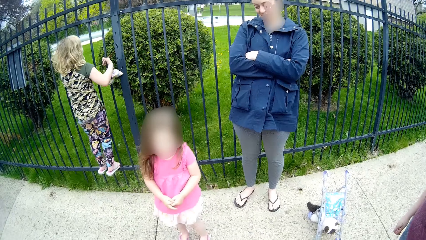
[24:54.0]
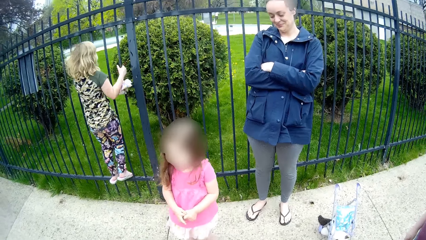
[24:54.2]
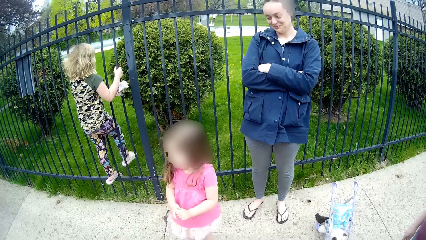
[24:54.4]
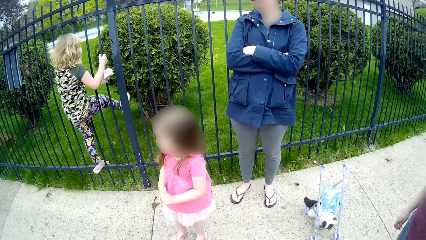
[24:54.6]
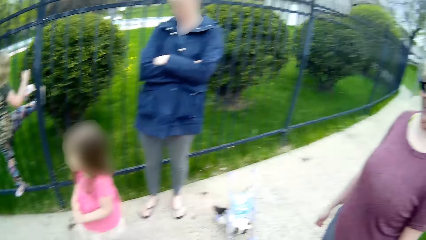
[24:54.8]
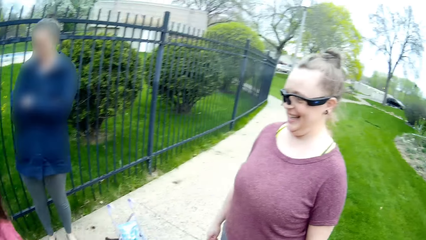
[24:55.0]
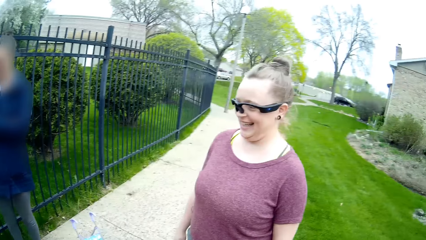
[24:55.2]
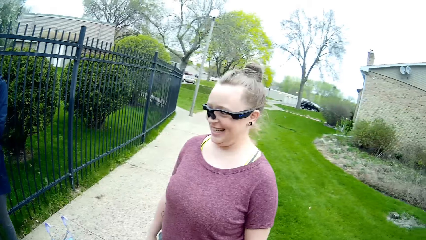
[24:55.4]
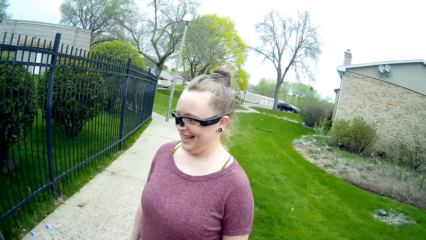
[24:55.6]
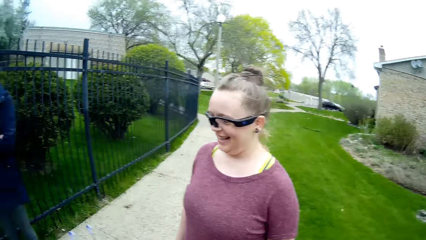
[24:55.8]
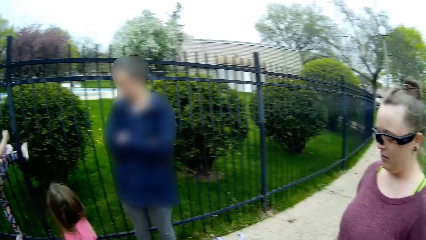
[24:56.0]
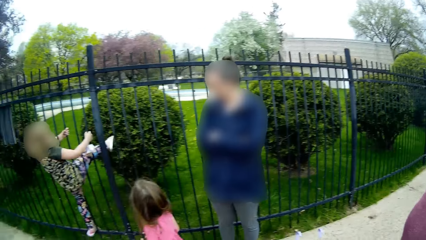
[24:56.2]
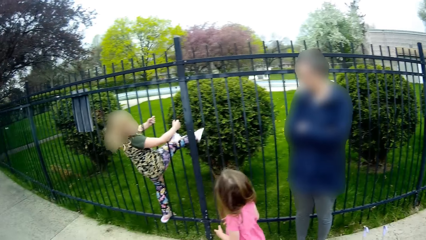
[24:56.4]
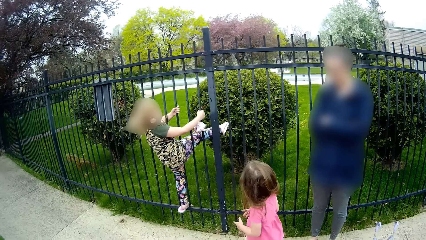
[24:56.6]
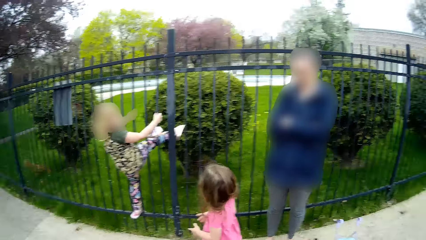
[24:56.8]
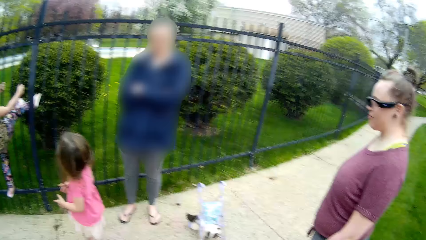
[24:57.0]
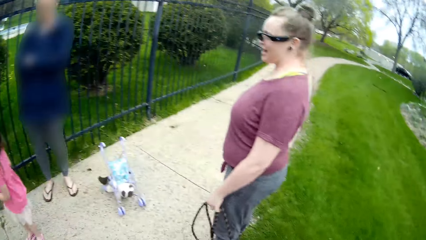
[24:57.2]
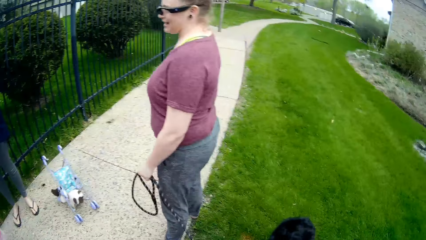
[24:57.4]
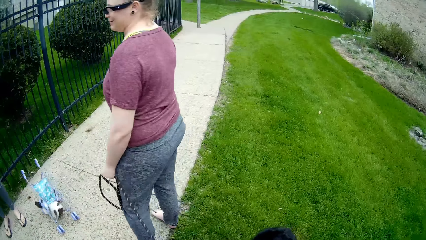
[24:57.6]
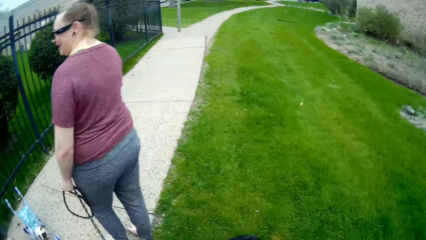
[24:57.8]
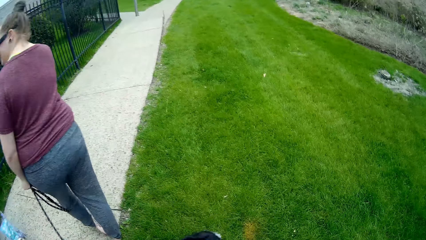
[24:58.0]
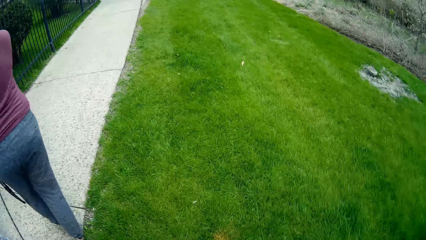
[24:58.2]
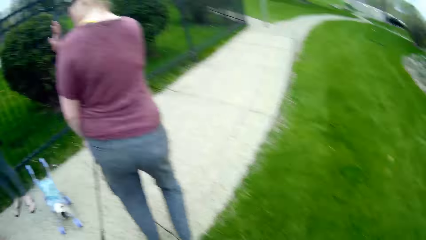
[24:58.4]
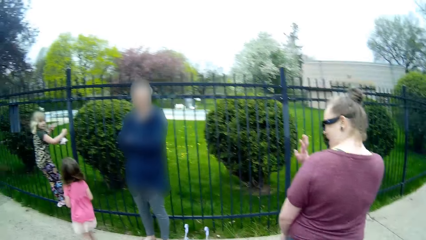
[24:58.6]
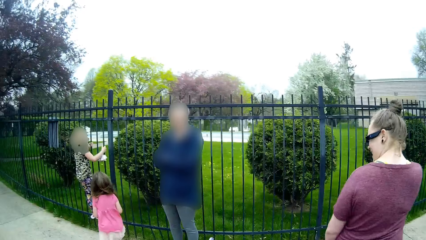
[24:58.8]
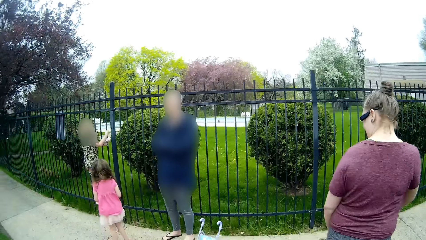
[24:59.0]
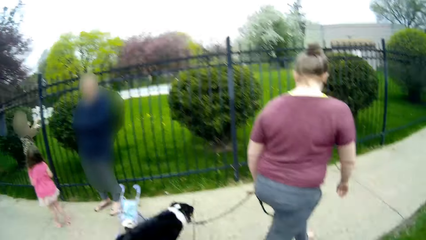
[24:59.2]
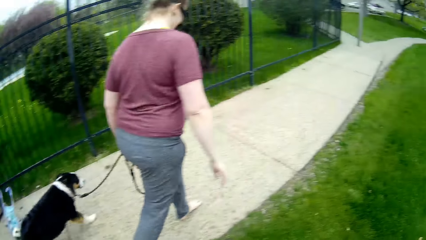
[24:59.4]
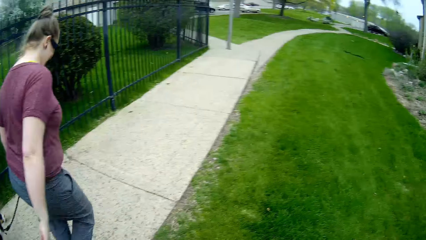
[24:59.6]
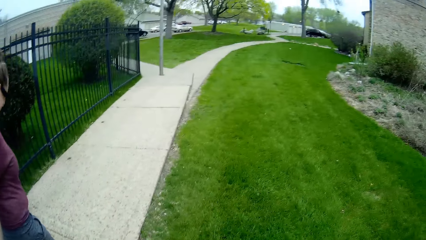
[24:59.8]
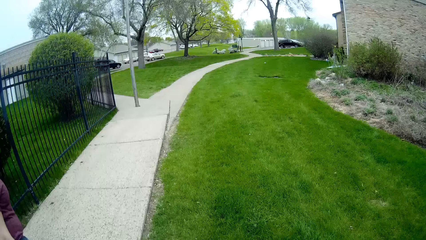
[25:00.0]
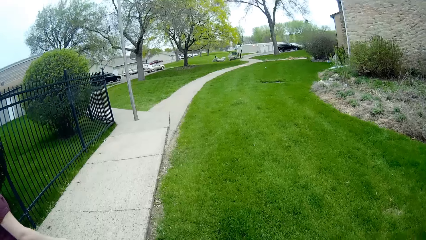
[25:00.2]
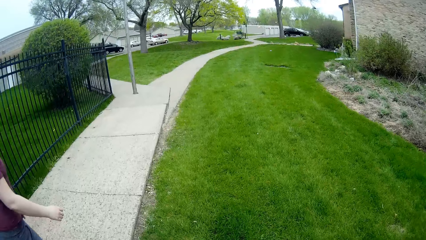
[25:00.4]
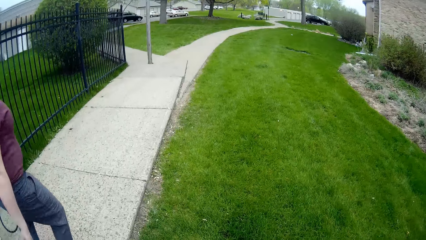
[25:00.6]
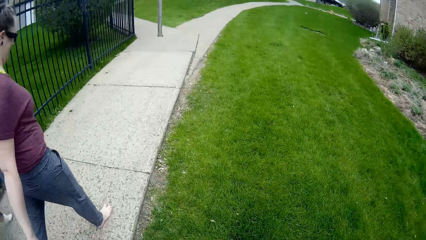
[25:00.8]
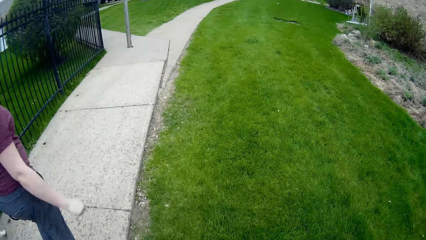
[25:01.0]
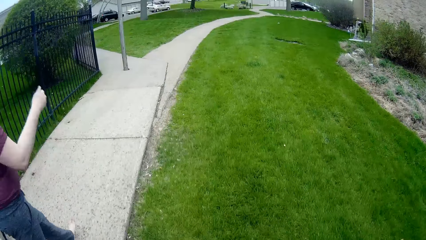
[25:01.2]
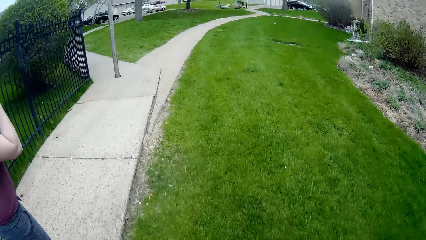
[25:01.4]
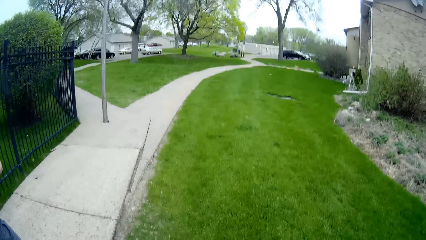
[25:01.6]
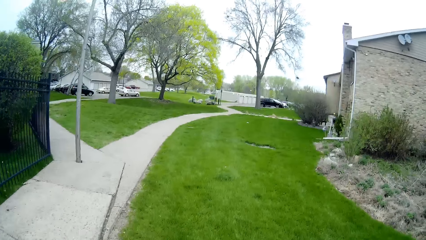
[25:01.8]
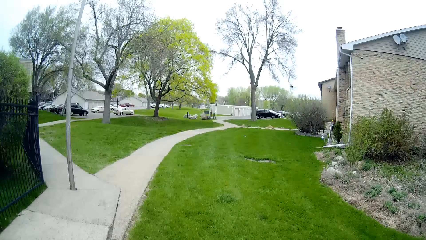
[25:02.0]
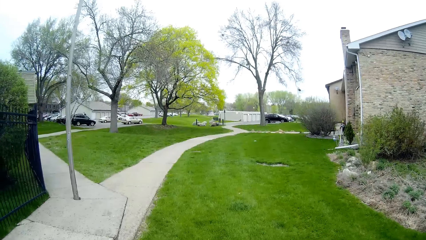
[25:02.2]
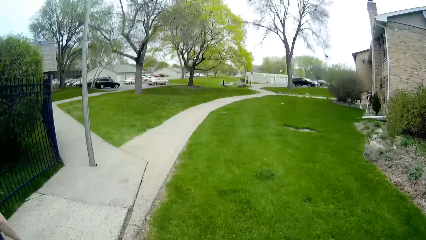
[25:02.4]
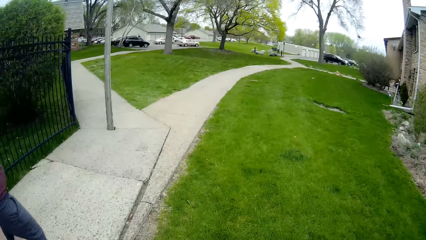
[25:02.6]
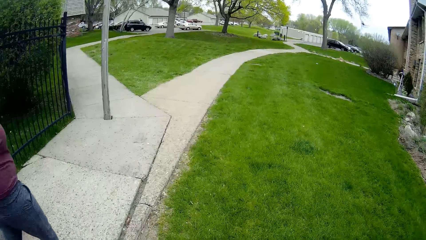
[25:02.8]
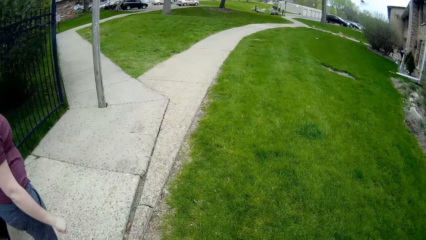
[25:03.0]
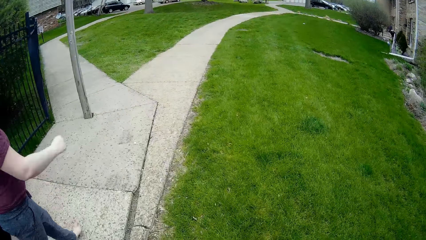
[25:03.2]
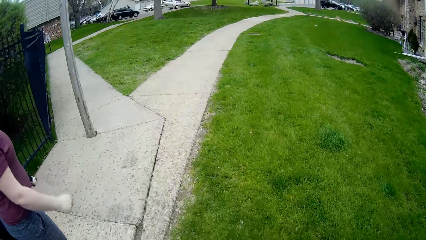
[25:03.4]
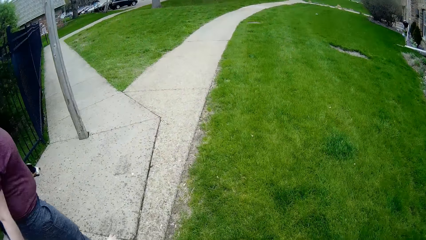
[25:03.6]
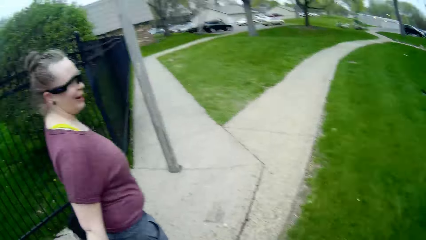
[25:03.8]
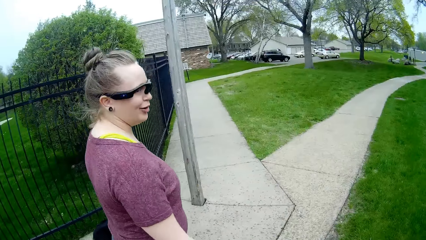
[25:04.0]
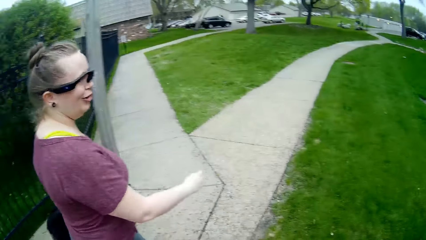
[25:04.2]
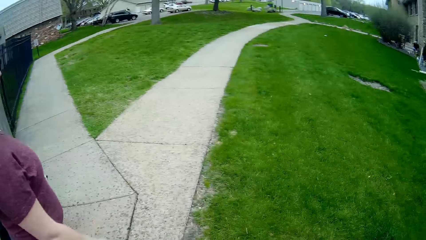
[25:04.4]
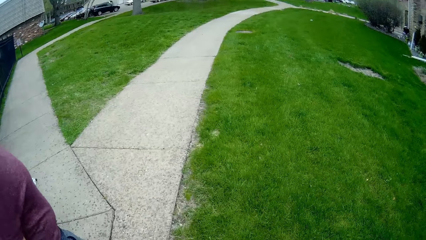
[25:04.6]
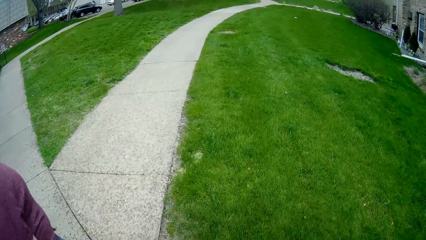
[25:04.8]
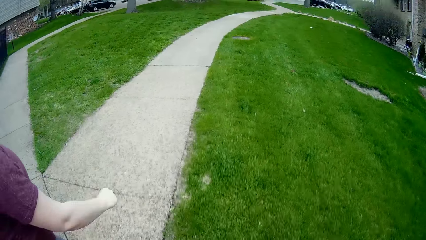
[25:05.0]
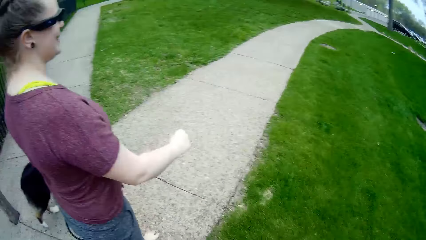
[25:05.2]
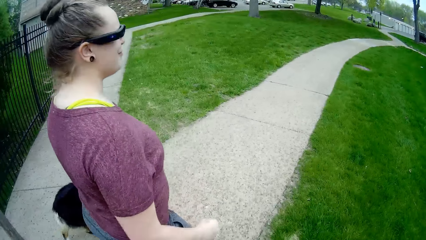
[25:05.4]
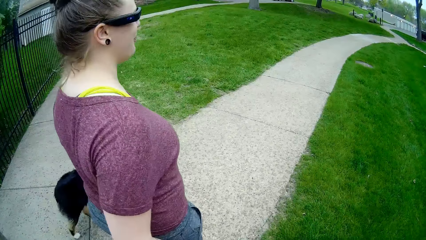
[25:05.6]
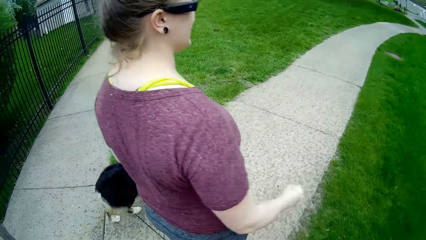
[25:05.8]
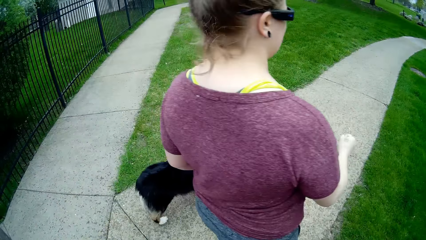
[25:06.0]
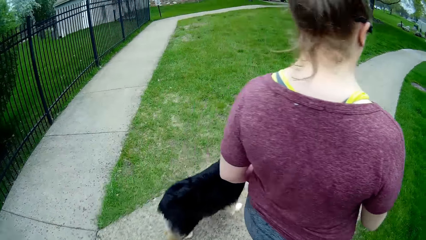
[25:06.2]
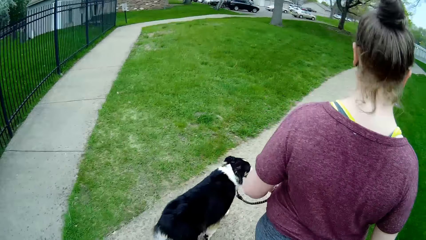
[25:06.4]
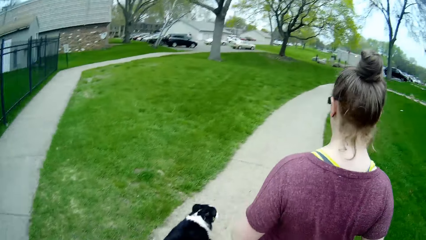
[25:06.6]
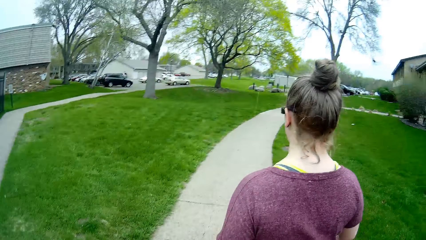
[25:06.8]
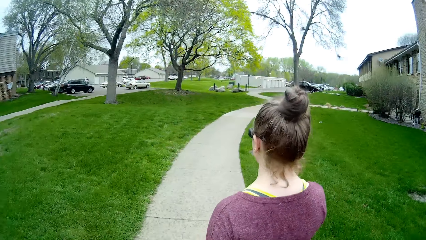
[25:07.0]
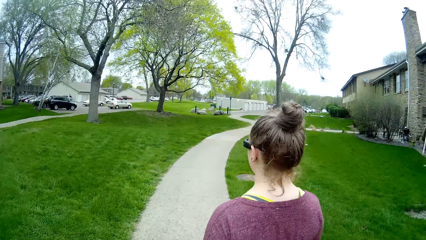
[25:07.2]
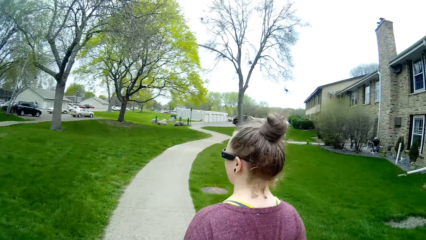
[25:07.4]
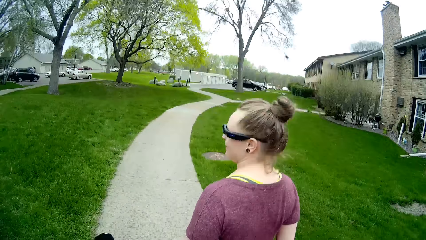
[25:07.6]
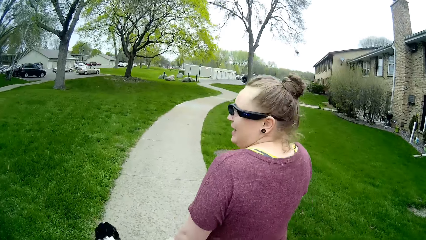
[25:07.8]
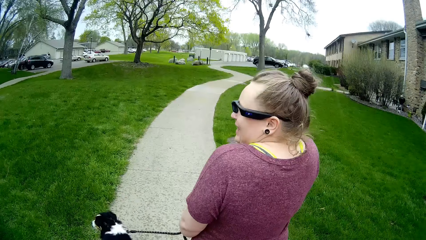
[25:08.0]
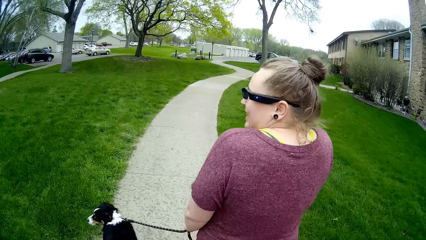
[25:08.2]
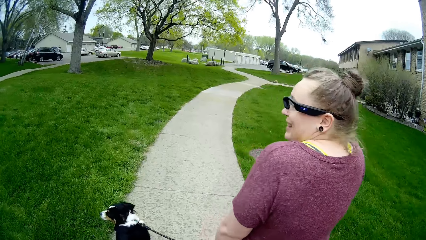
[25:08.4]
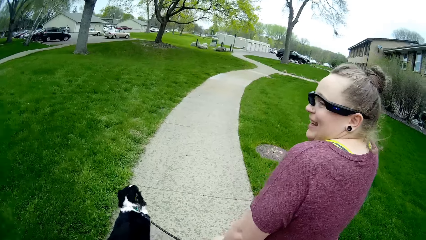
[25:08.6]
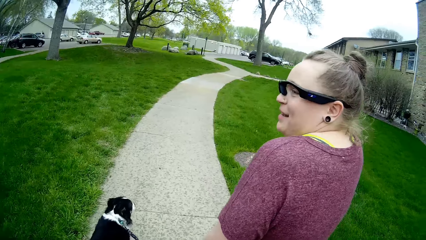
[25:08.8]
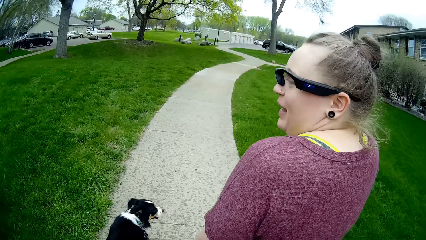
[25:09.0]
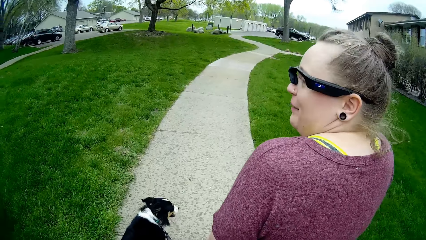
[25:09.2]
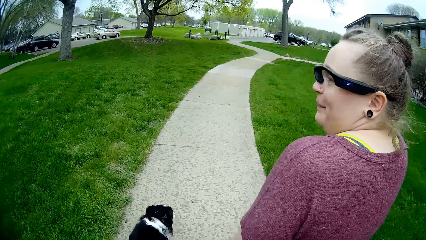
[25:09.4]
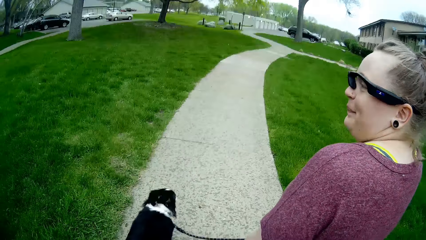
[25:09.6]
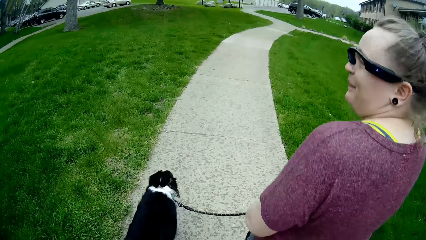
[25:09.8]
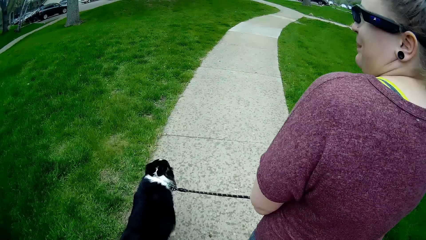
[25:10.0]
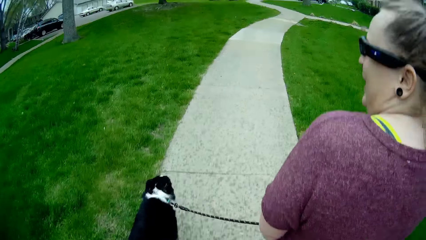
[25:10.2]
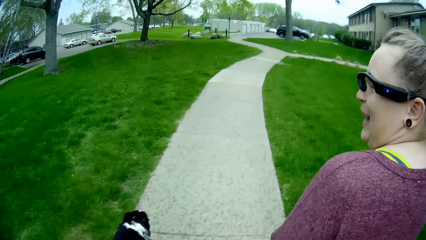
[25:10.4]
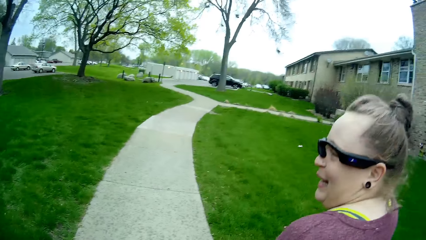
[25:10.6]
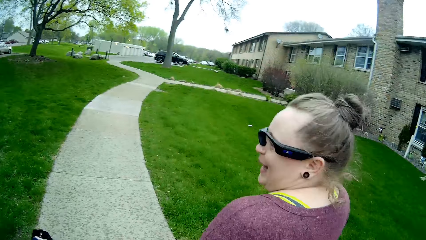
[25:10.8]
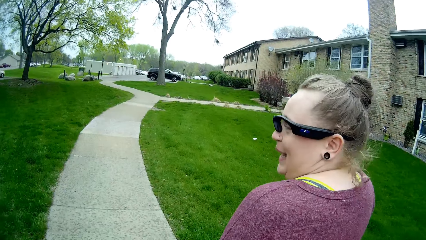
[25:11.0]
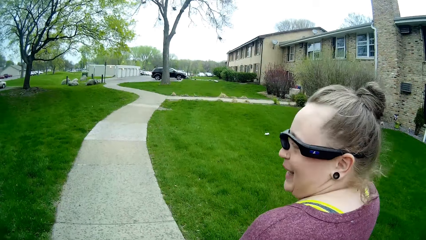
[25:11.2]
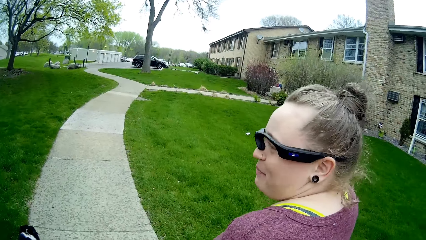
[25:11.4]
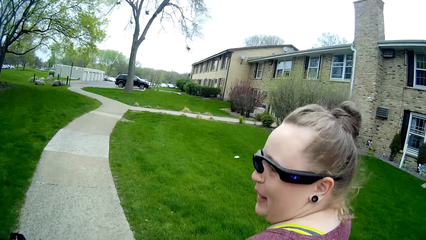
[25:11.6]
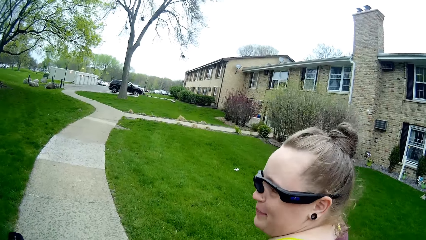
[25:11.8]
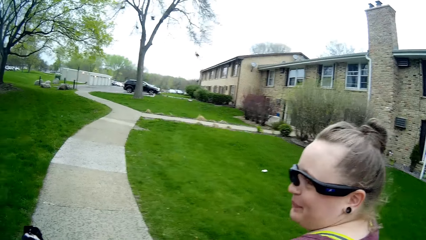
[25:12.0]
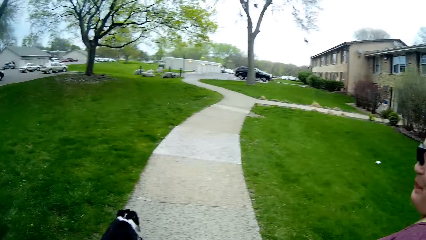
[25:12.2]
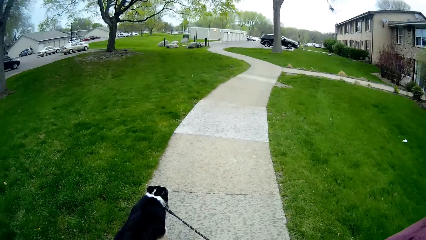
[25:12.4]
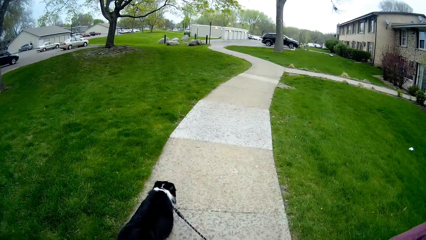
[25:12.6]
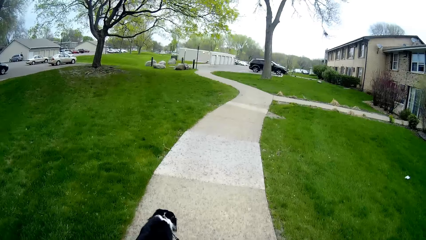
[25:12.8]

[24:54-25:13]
The camera wearer walks with the dog outside, to a house. The woman and the dog walk to the house. The woman interacts with the camera wearer.
